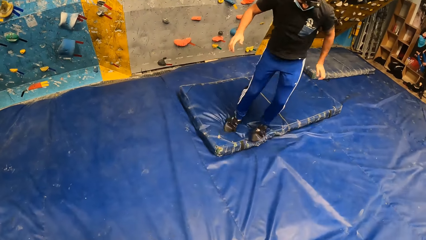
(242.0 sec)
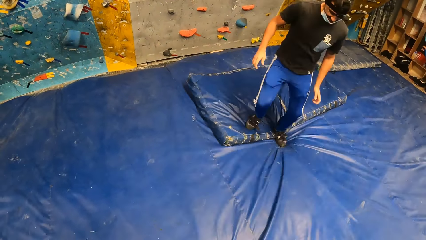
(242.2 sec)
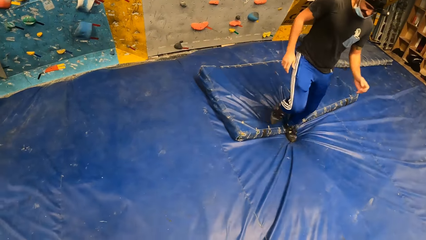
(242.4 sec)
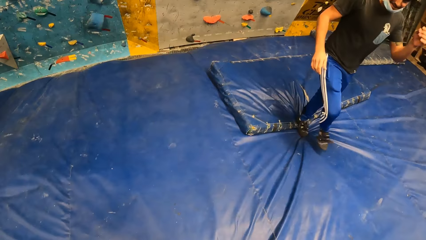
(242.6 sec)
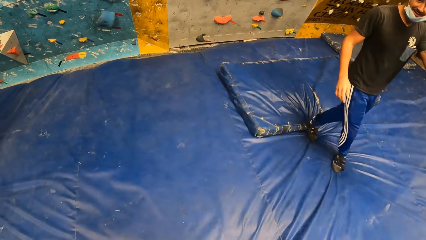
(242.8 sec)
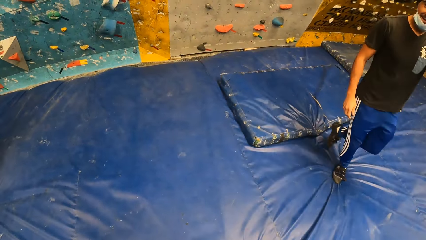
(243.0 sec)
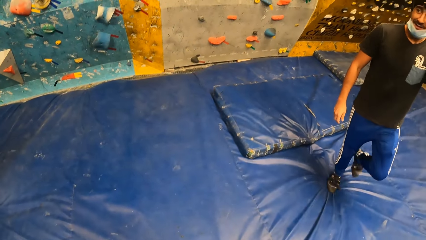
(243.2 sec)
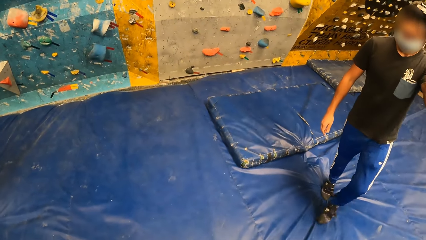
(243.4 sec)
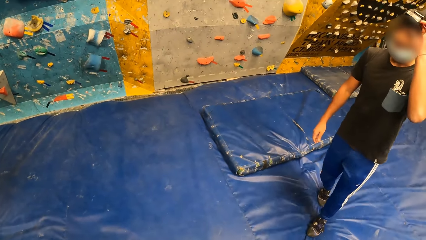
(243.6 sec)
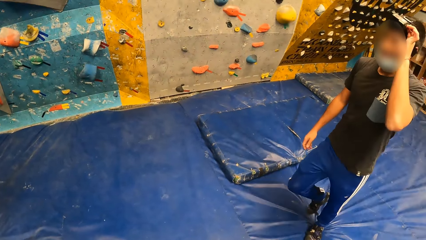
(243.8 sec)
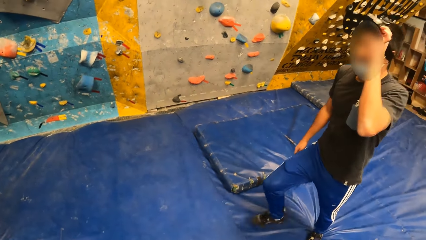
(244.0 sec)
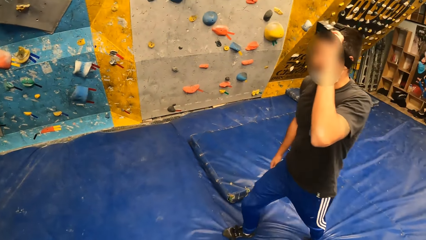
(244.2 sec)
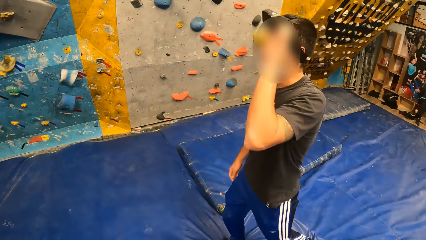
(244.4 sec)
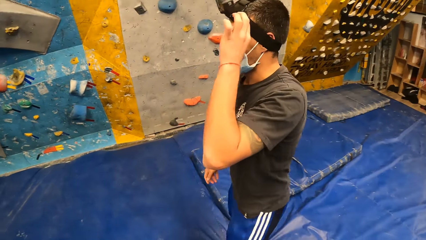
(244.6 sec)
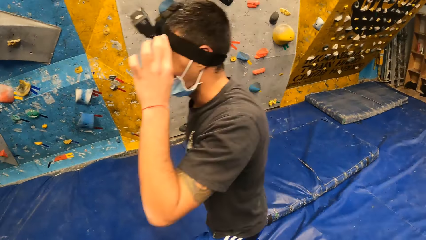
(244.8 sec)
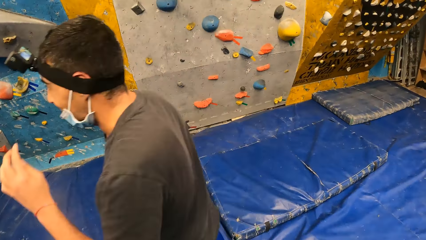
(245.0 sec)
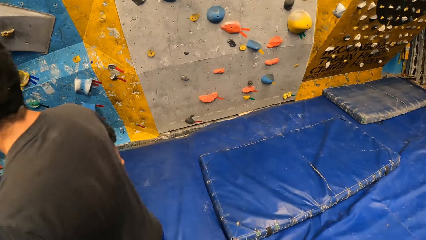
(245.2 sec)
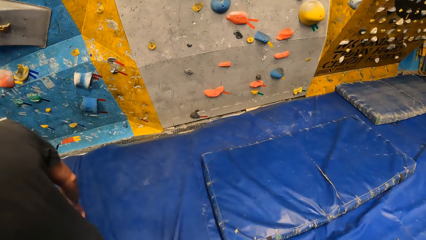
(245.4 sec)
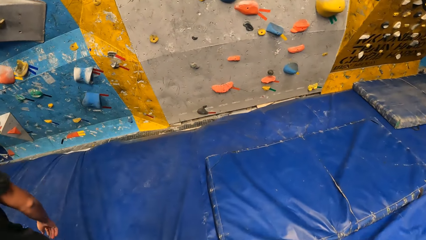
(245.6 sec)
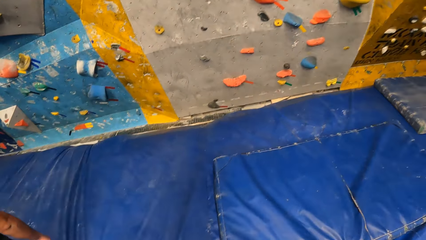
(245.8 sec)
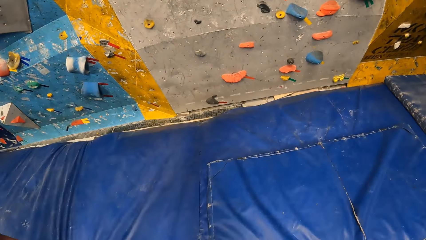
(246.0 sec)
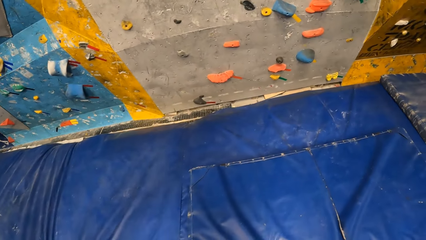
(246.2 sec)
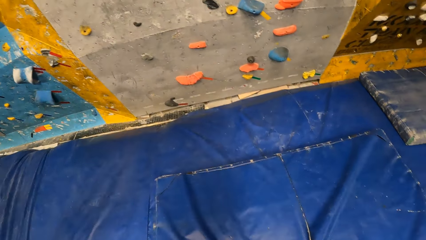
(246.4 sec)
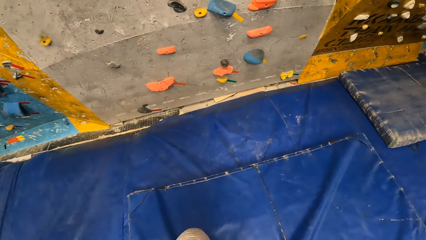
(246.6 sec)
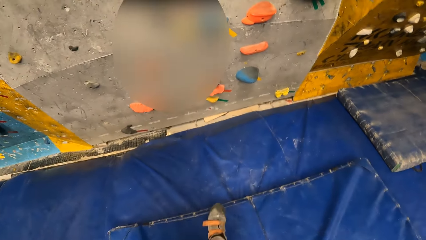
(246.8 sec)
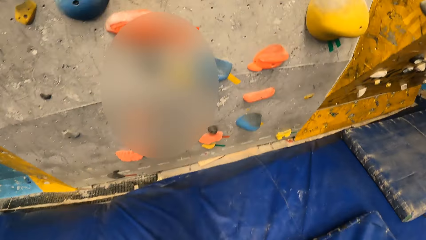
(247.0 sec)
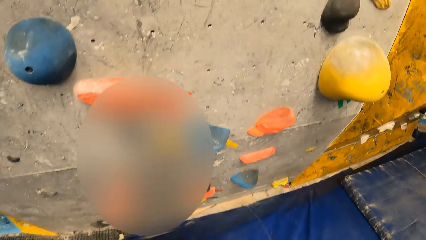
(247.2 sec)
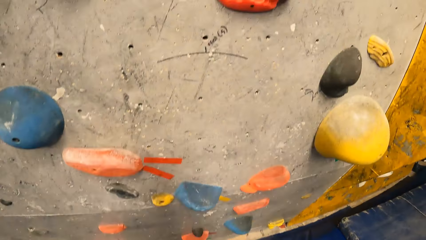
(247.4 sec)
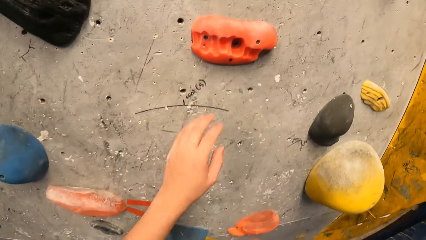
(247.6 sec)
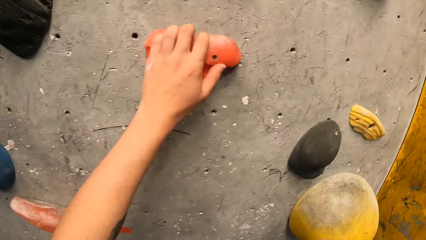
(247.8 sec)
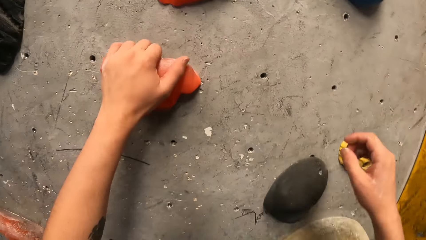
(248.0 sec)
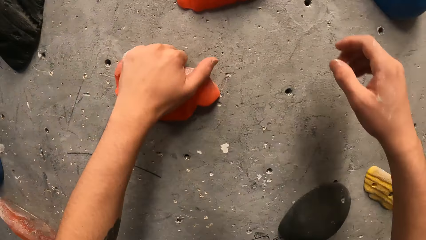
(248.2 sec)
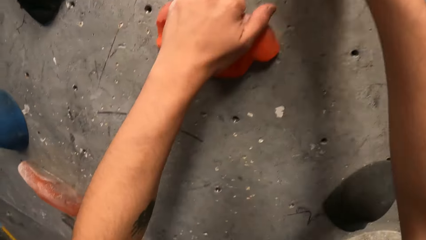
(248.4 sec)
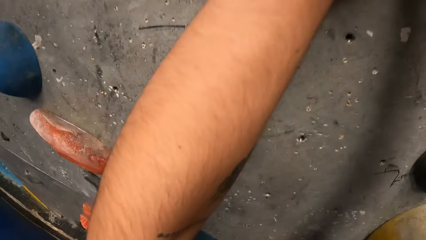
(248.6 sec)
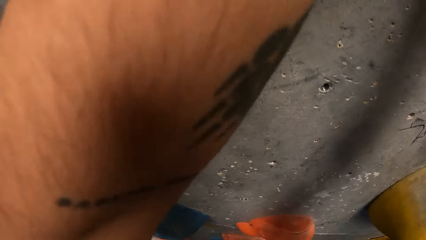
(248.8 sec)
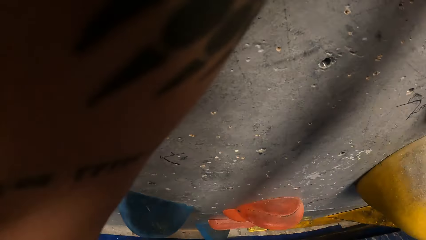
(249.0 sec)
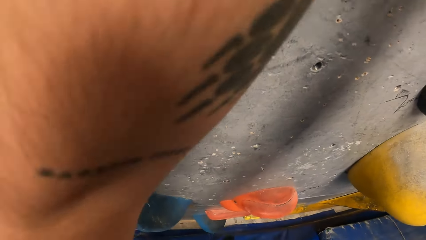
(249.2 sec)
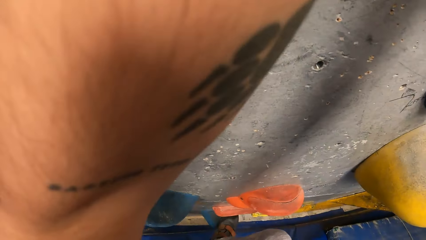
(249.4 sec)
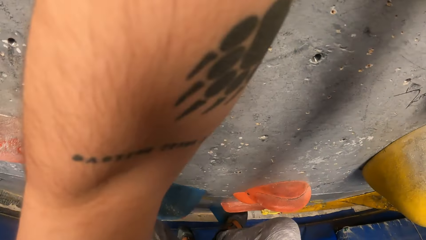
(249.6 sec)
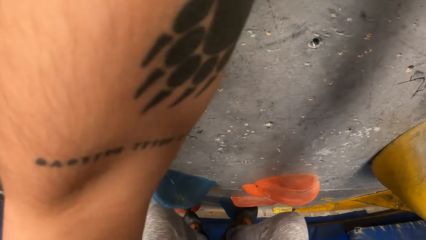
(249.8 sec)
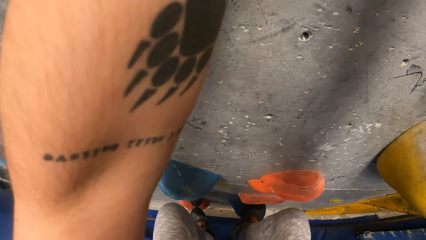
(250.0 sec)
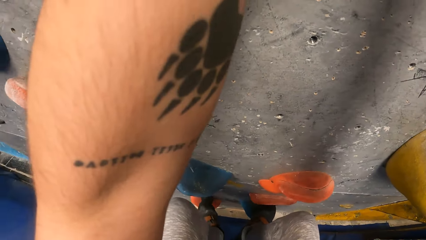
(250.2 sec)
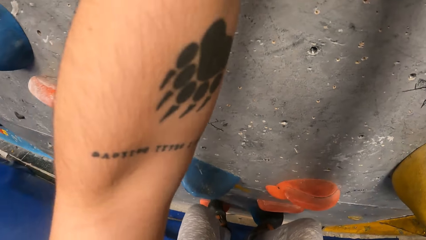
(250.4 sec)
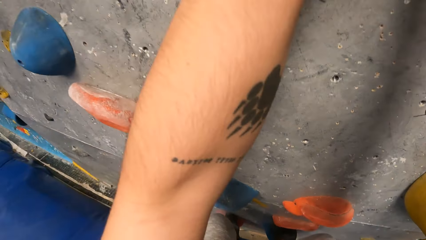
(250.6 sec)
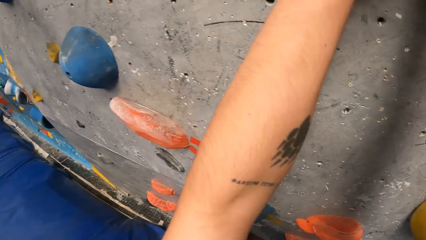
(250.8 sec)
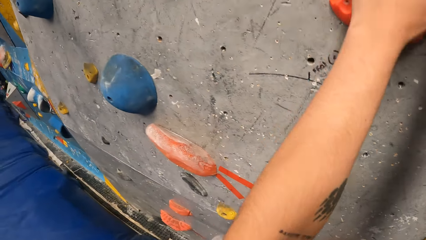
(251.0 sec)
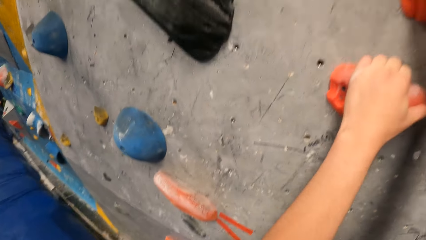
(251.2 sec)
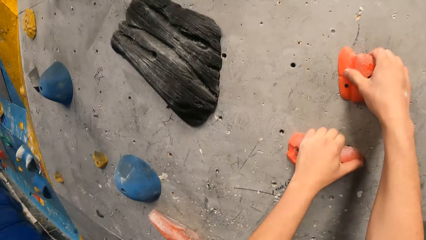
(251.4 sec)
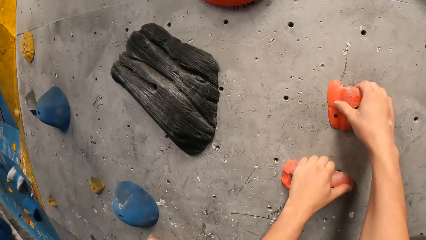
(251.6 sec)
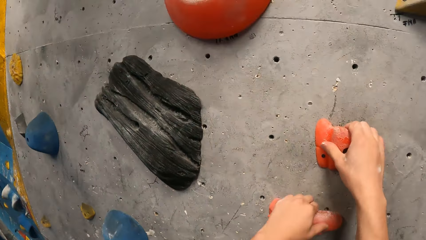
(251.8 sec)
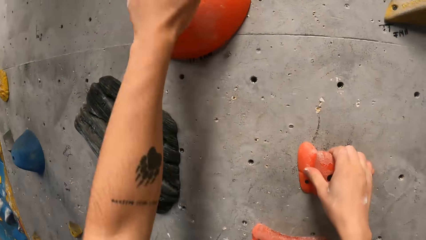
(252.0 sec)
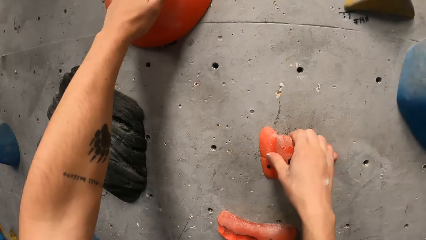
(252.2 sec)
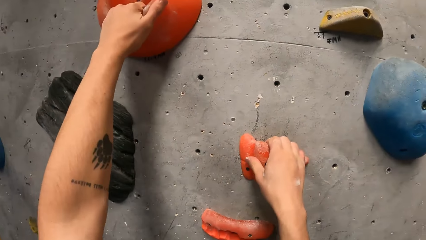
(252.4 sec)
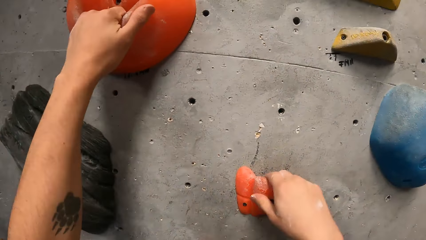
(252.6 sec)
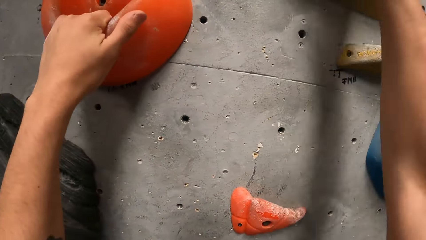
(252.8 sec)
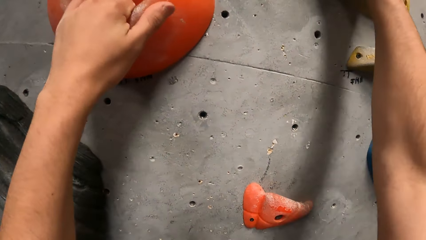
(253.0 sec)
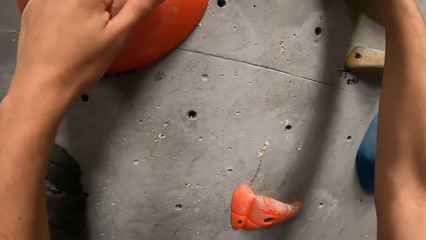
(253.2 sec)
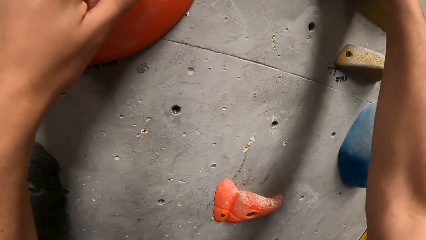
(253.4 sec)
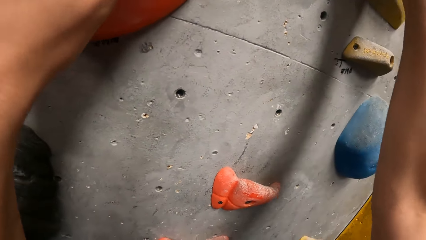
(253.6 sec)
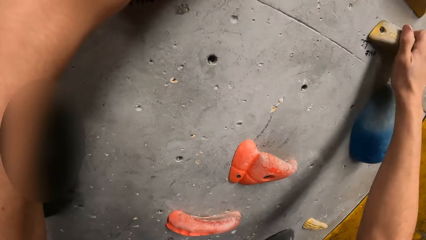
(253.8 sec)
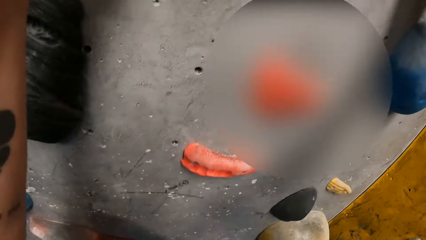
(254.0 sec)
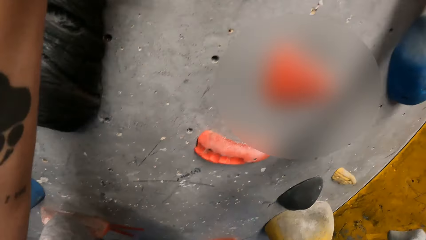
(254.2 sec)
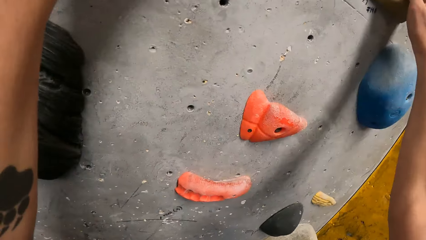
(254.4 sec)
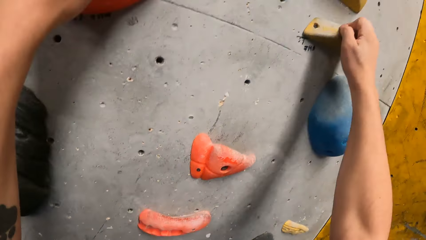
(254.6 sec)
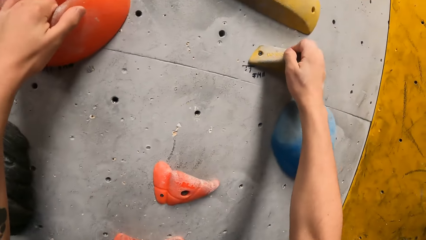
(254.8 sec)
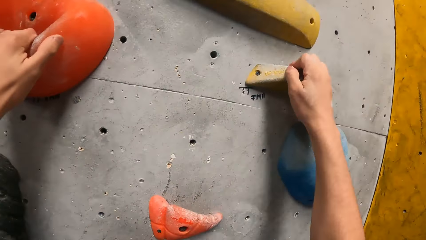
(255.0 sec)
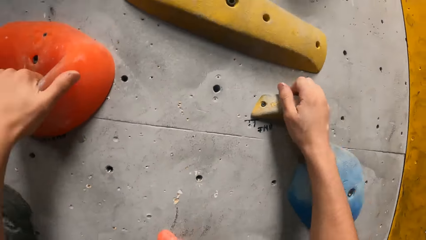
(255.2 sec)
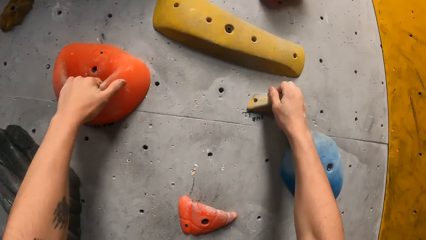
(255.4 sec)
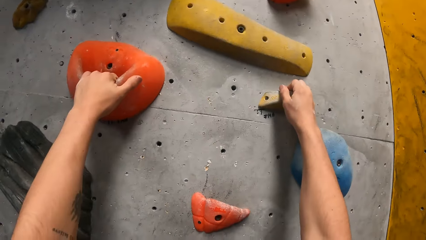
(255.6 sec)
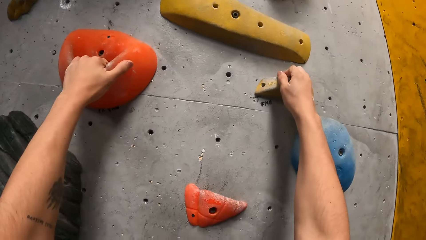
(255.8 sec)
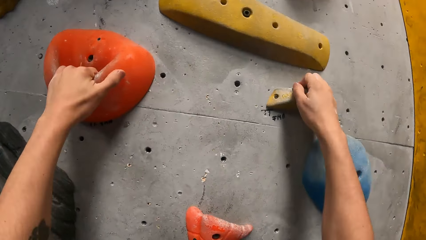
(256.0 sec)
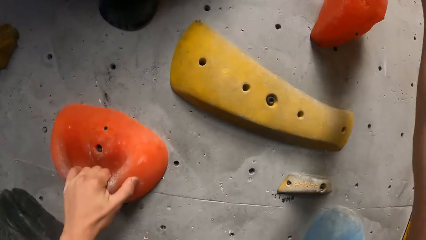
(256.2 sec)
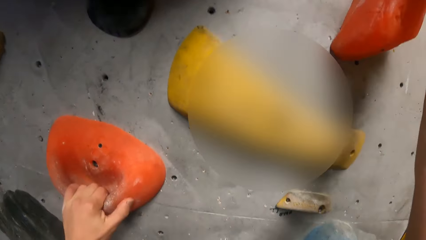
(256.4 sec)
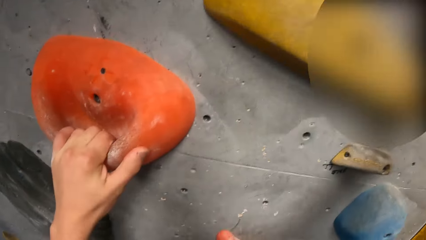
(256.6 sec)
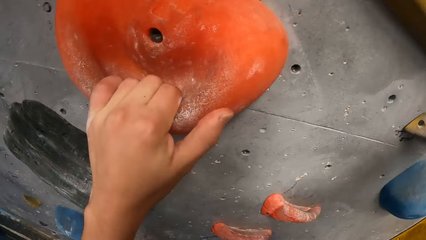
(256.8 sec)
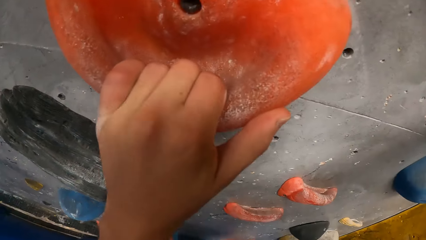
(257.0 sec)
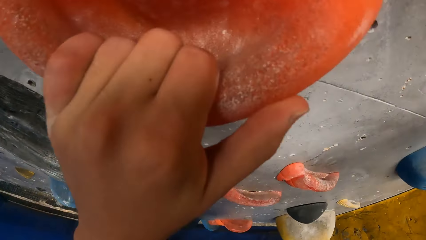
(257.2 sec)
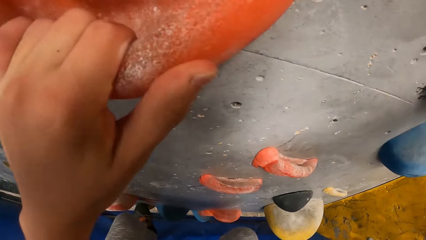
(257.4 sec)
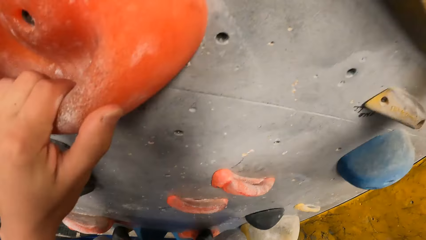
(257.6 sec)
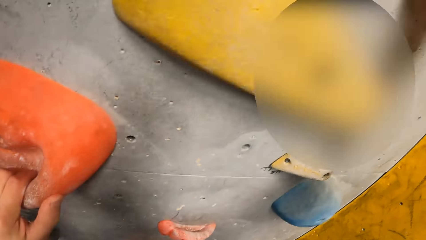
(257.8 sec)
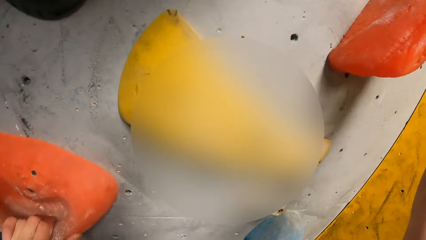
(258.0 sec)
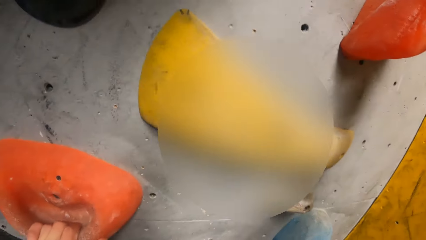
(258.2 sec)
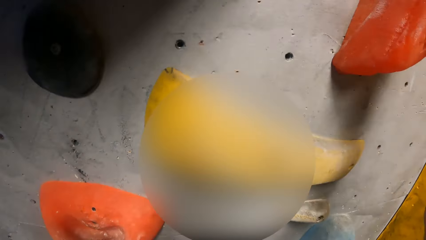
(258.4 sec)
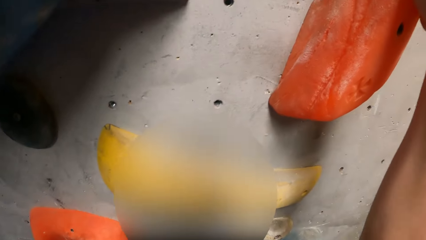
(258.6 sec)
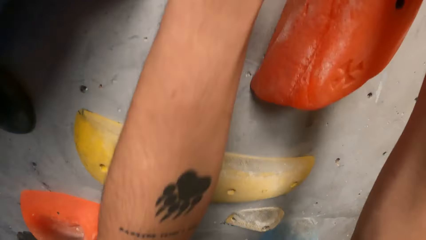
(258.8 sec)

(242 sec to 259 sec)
A person jumps to the floor. The person walks away. The camera wearer walks towards the climbing wall. They place a hand on the rock. They climb the wall. They place a hand on the rock. They place a leg on the rock. They place a hand on the rock repeatedly.
